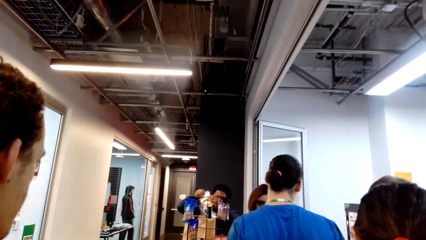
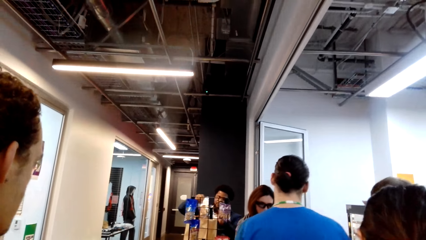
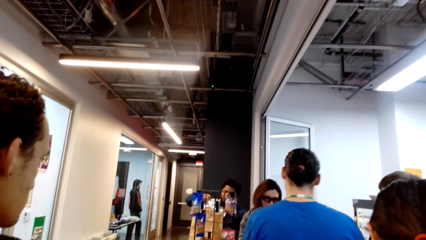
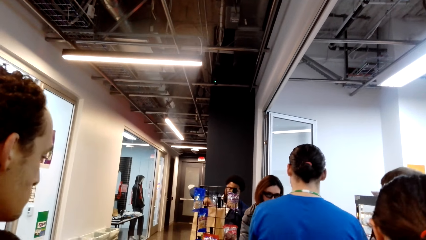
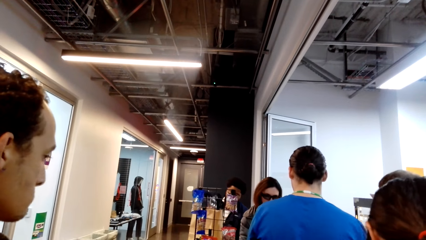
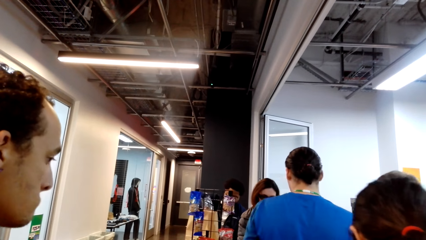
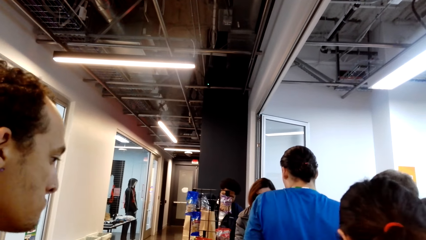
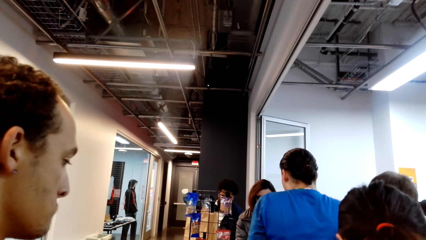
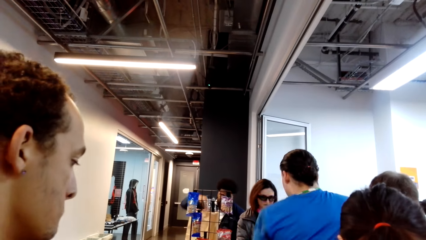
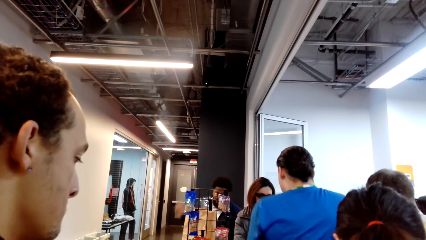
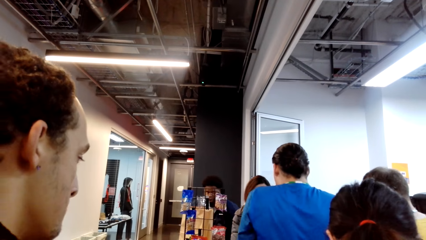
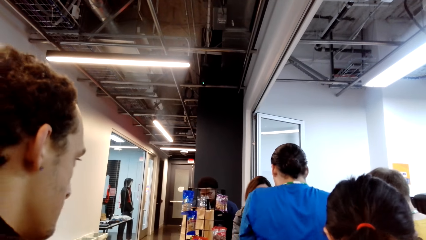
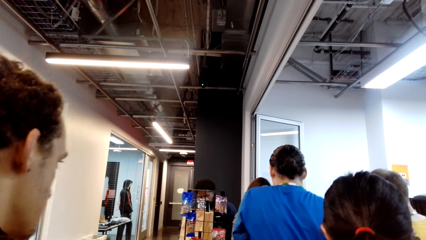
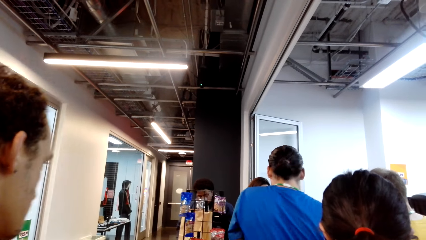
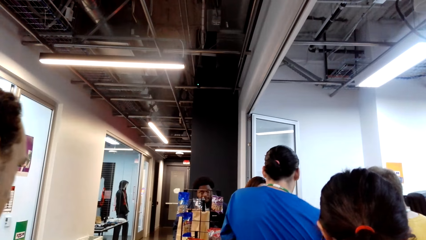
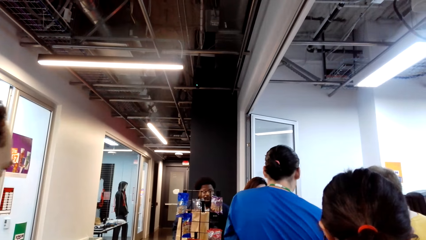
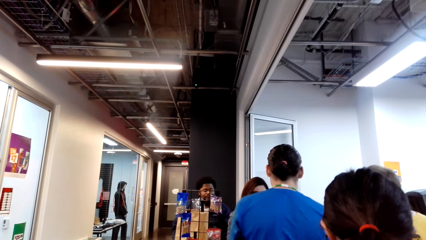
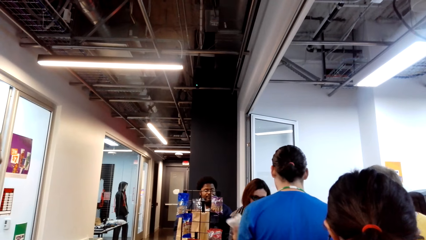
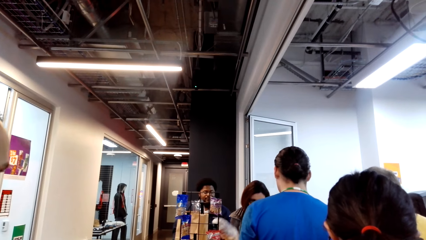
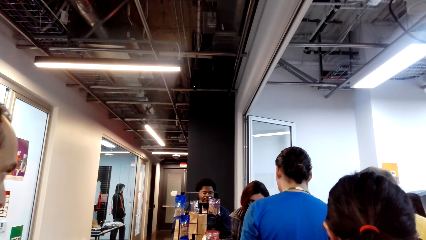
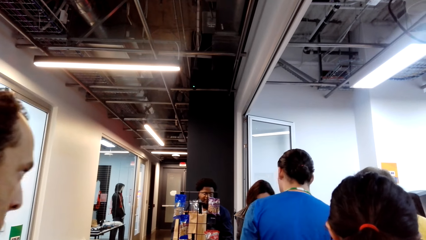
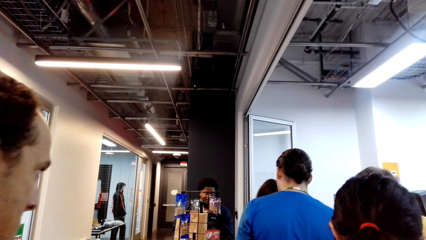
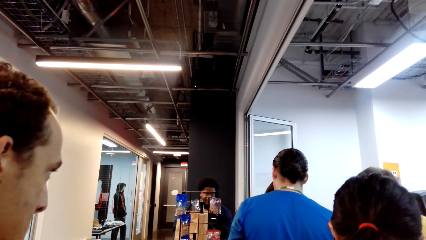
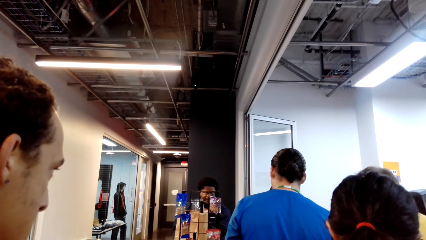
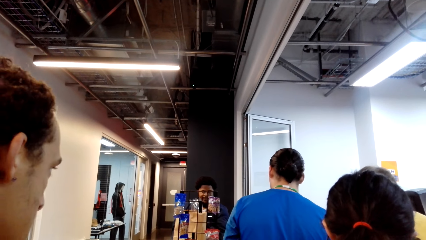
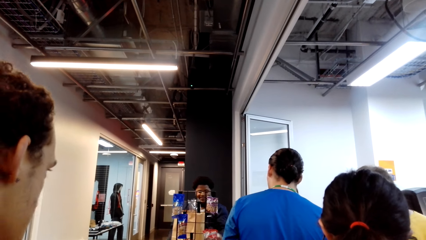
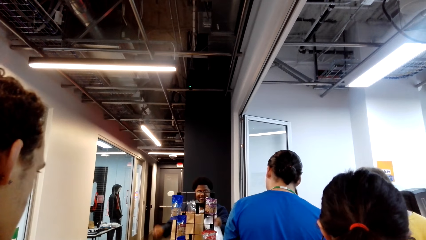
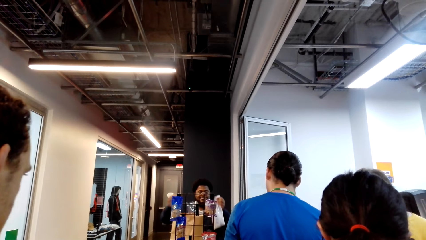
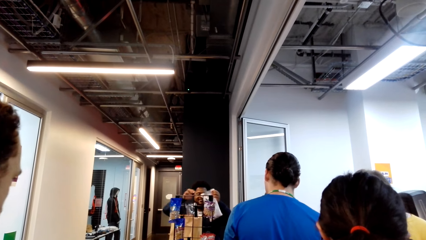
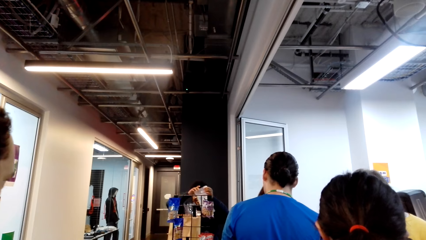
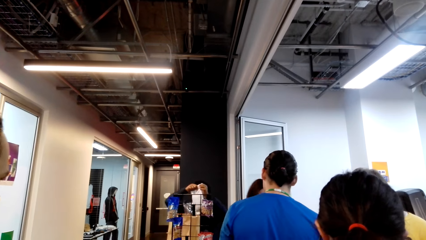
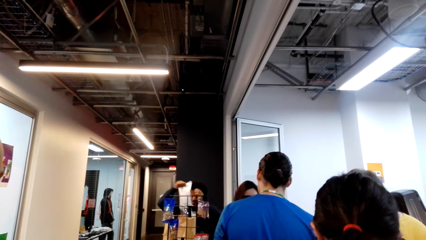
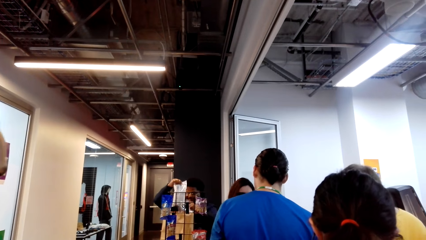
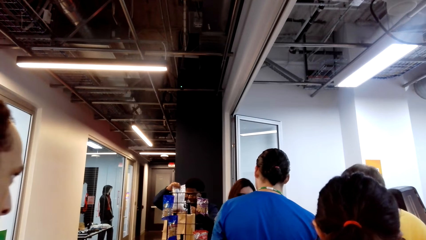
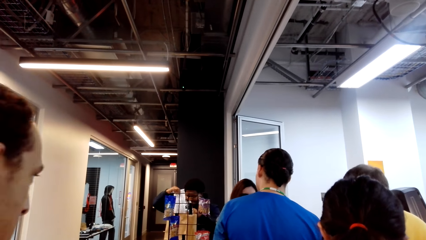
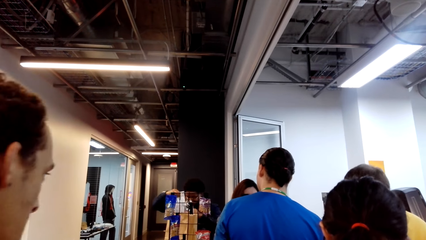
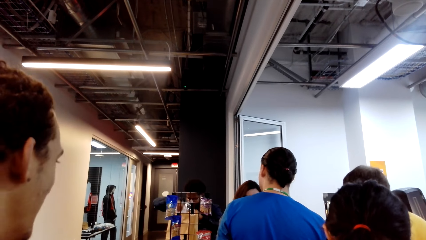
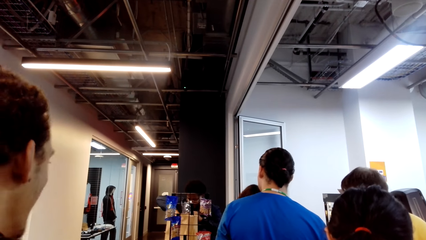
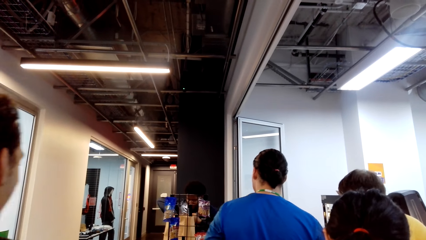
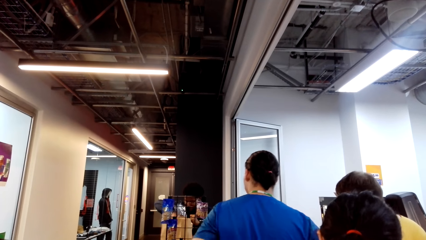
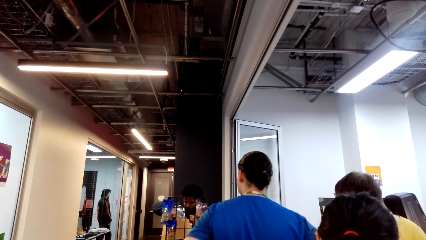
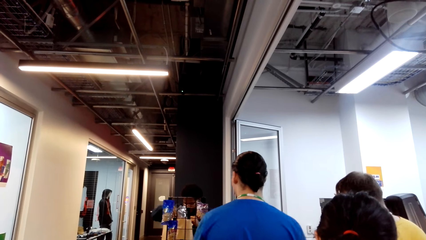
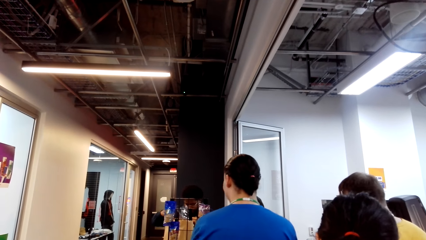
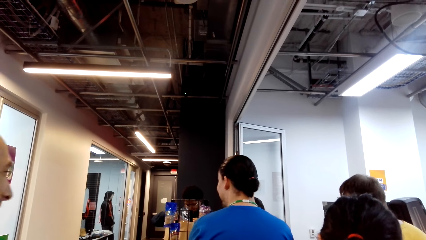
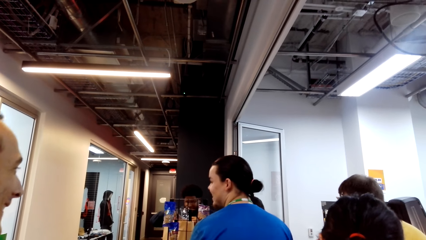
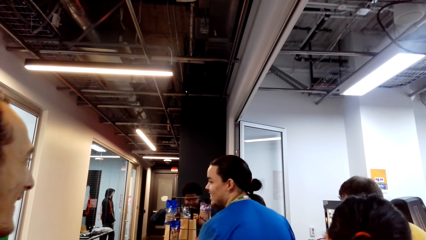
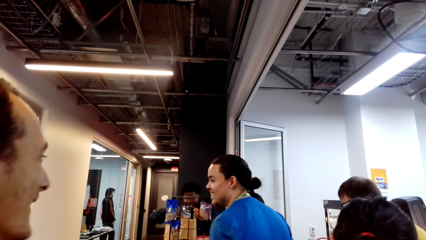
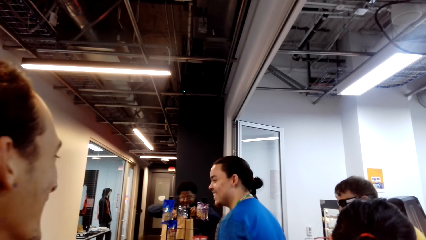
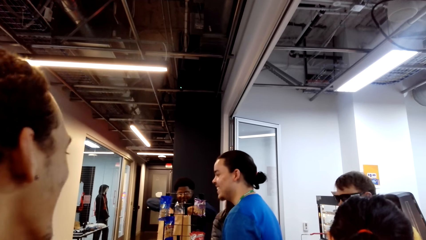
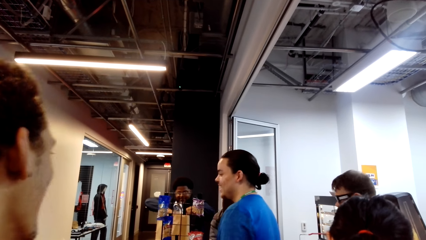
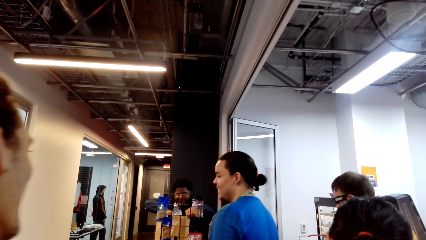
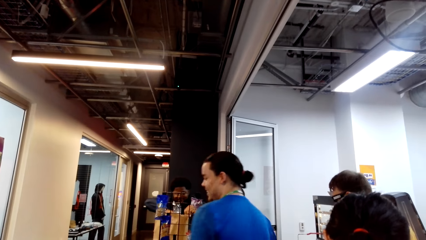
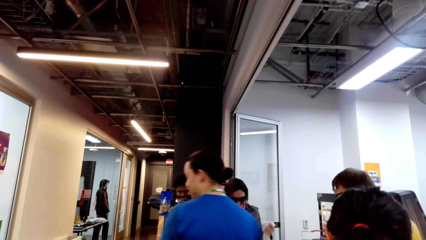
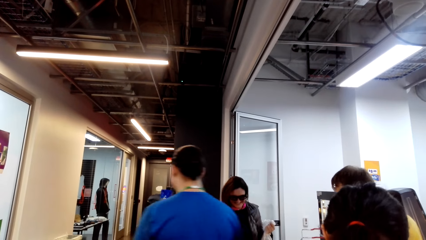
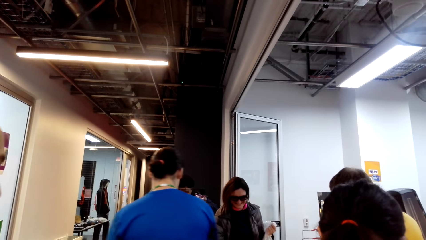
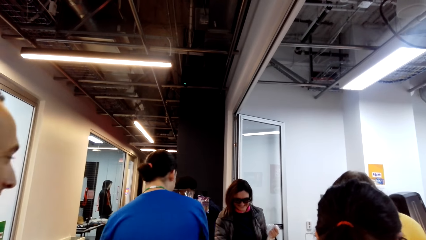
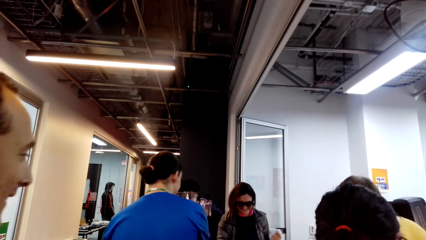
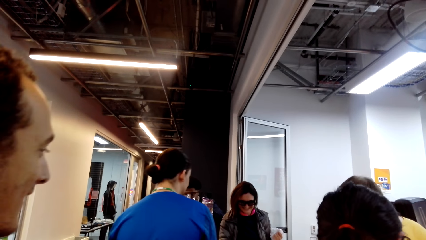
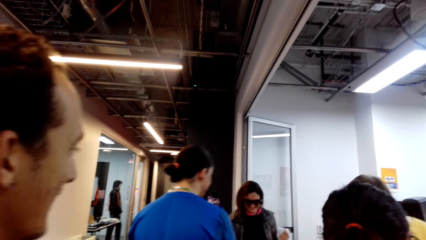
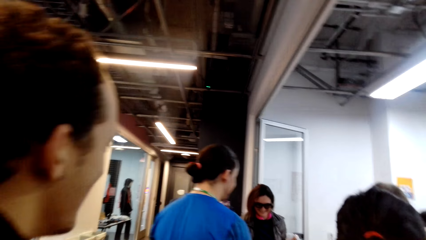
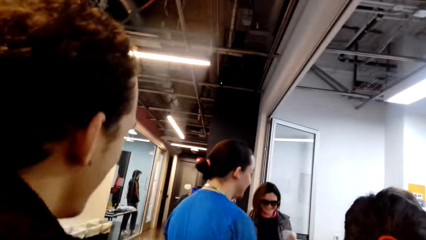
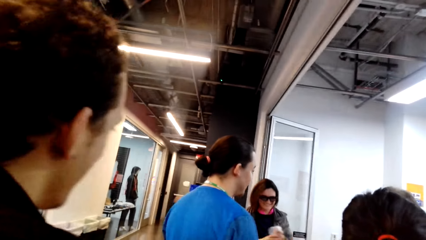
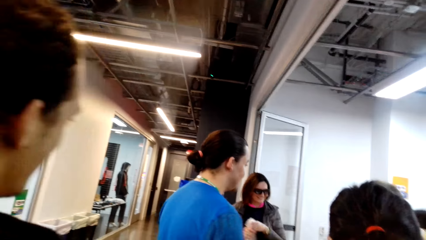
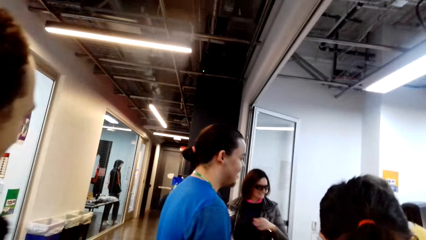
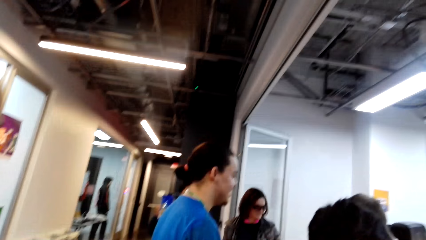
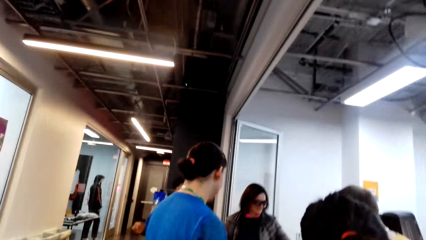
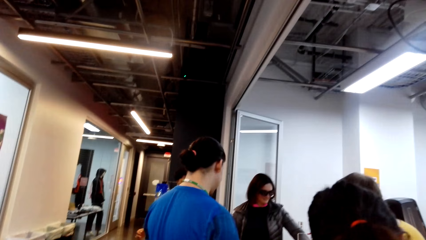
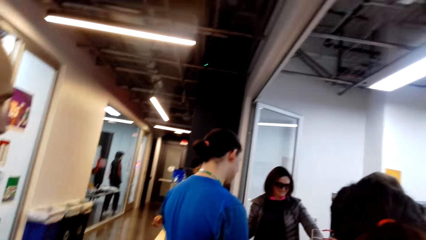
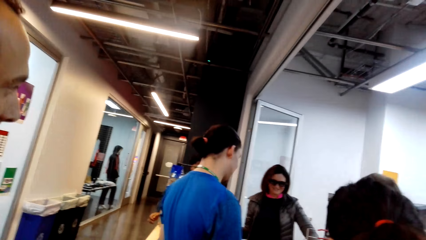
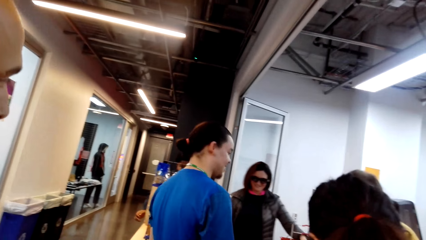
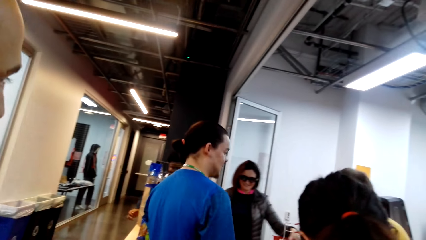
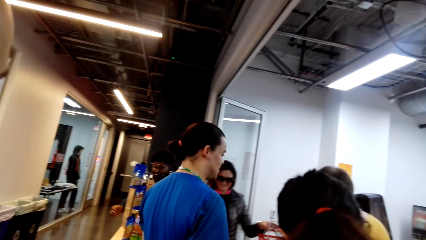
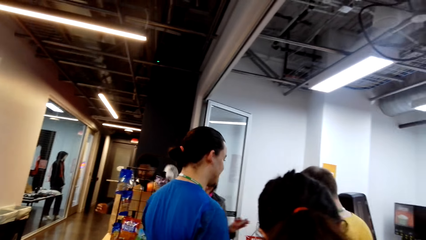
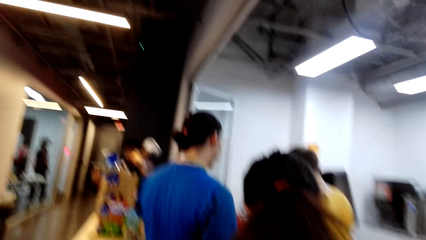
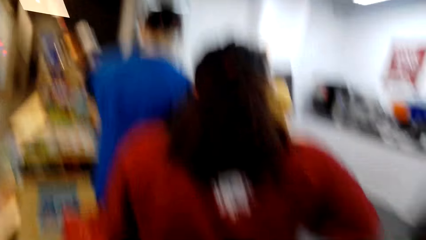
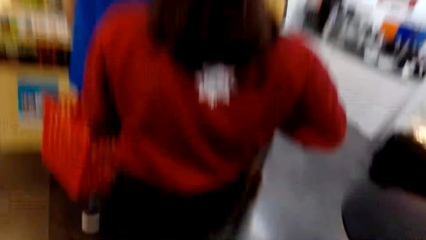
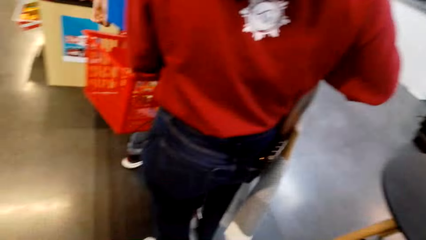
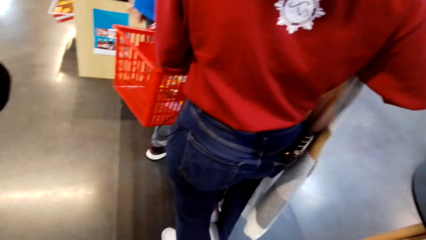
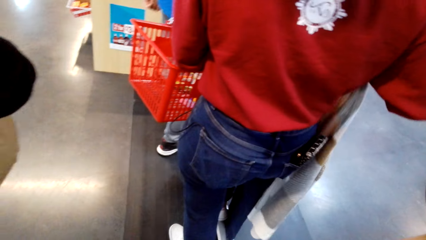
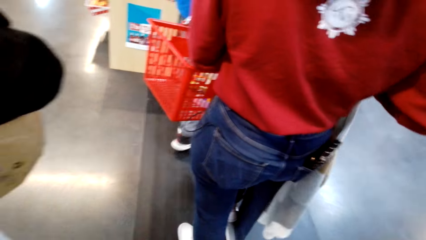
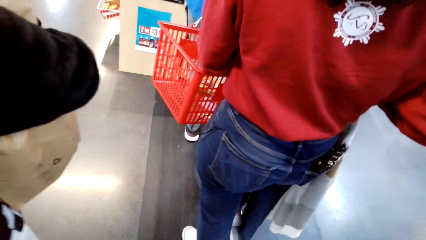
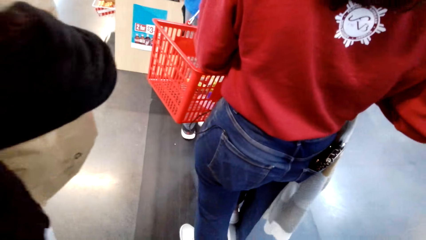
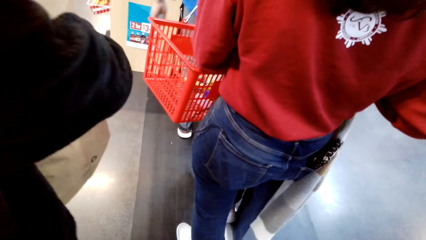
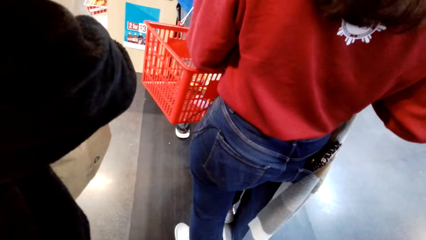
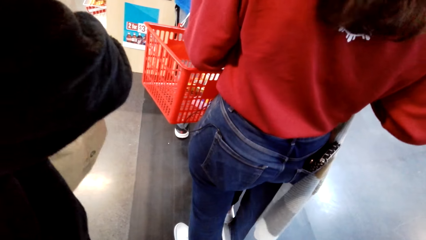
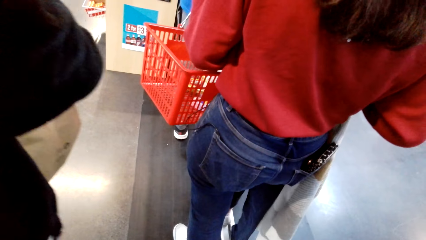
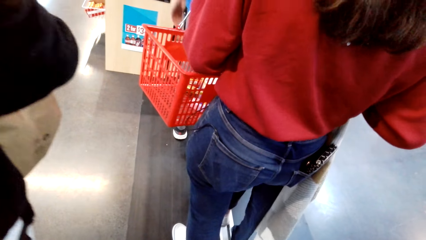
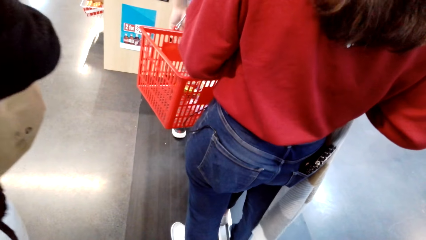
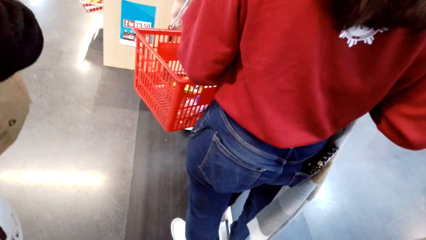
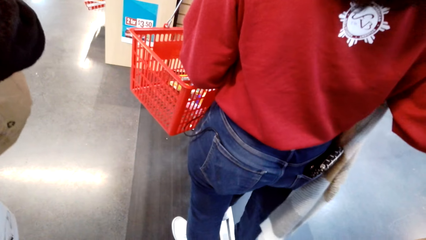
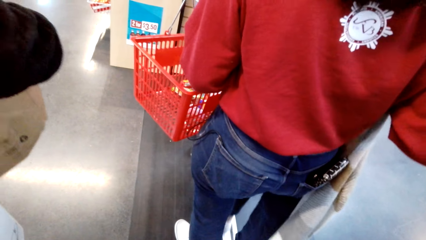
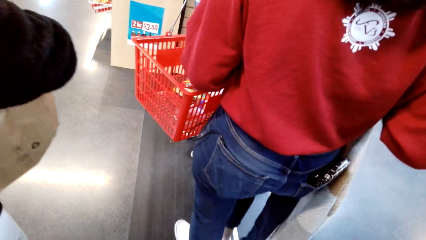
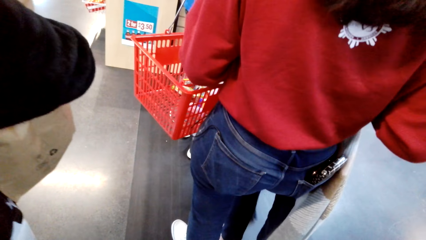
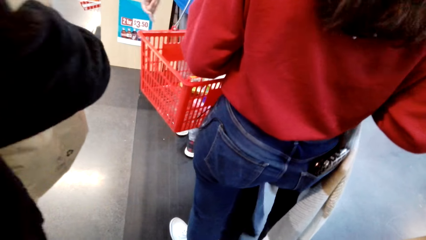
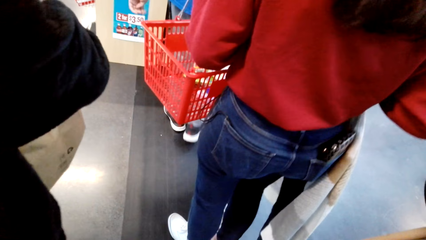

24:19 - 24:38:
A person moves his body. The camera wearer waits on the line. He operates his phone. The person holds a shopping bag with both hands.
